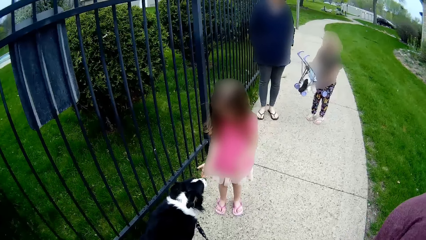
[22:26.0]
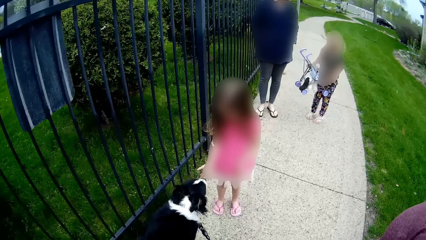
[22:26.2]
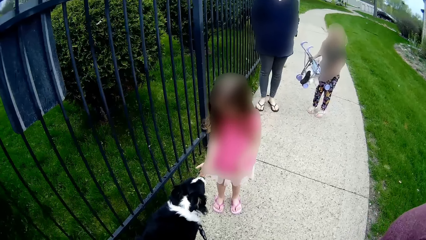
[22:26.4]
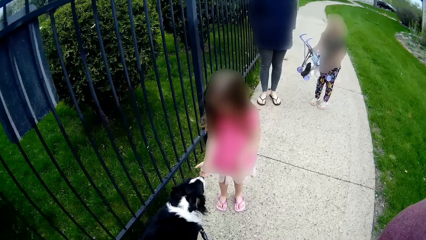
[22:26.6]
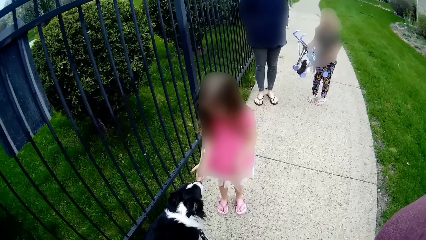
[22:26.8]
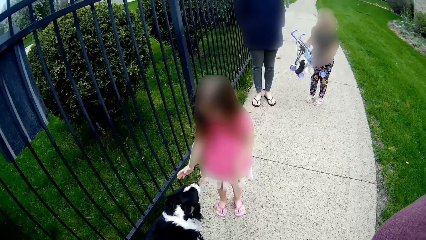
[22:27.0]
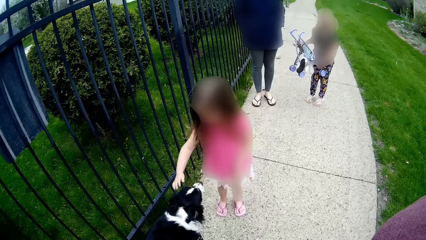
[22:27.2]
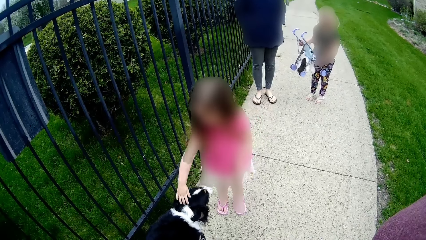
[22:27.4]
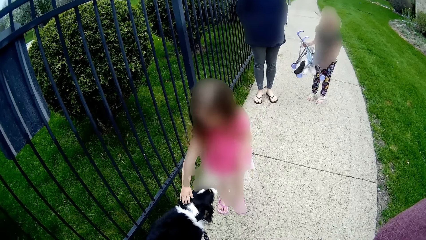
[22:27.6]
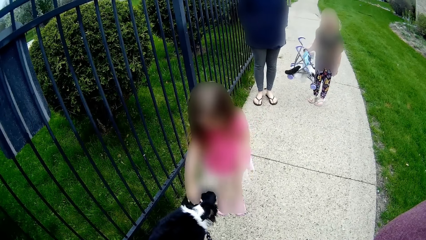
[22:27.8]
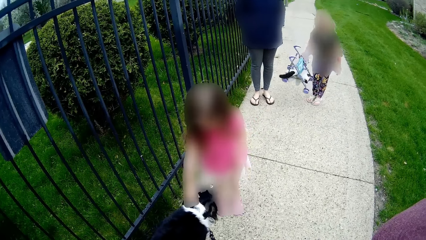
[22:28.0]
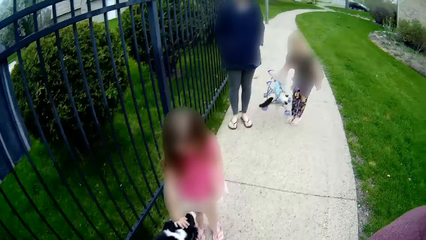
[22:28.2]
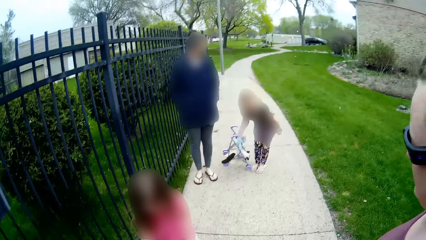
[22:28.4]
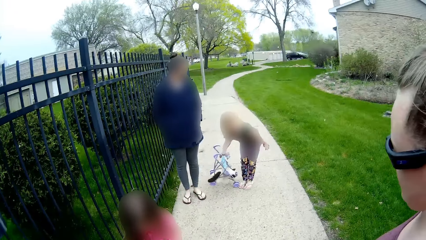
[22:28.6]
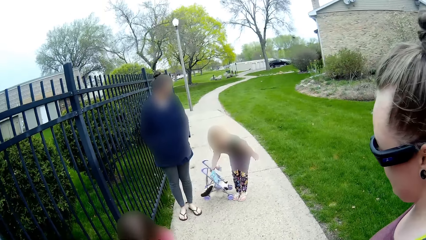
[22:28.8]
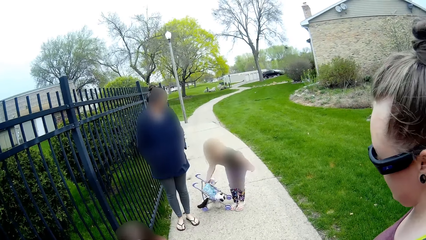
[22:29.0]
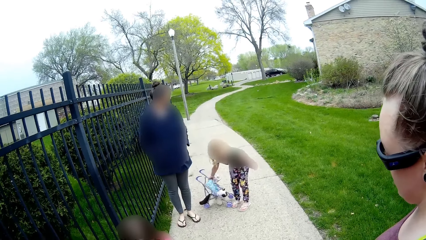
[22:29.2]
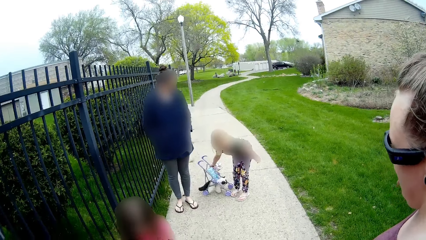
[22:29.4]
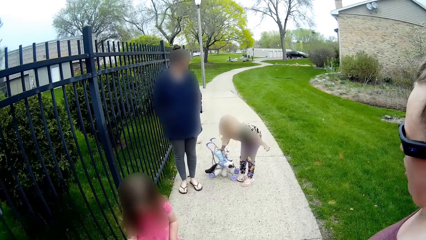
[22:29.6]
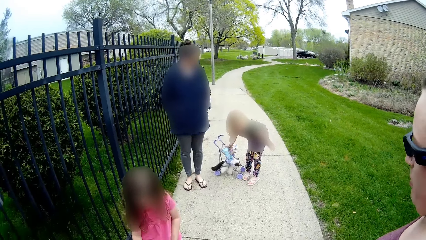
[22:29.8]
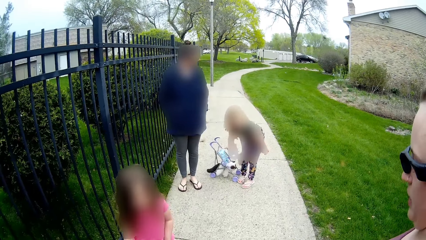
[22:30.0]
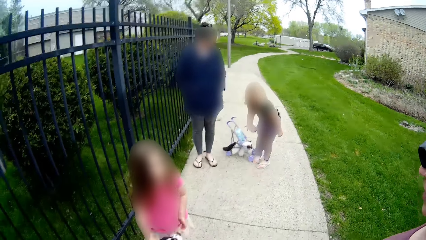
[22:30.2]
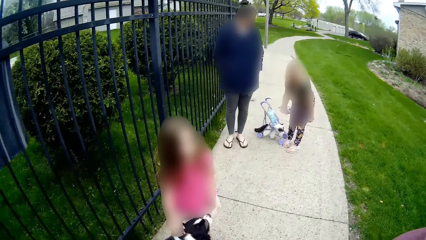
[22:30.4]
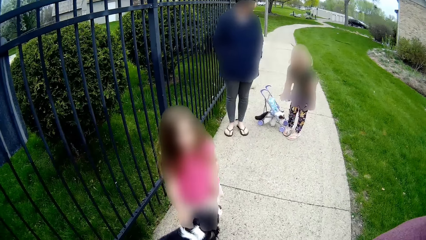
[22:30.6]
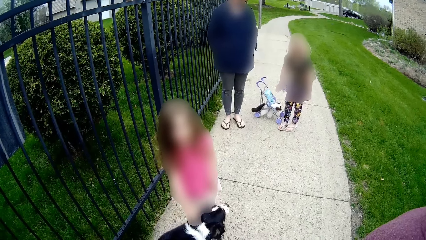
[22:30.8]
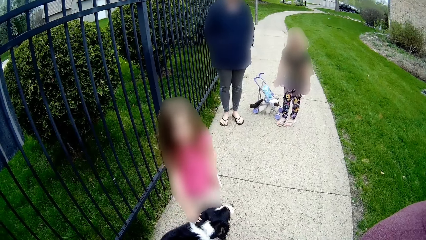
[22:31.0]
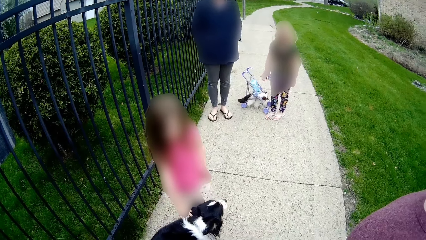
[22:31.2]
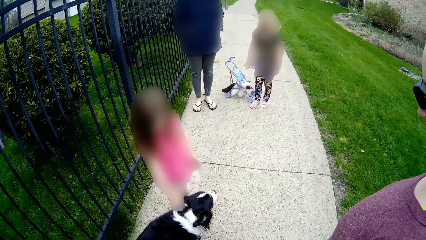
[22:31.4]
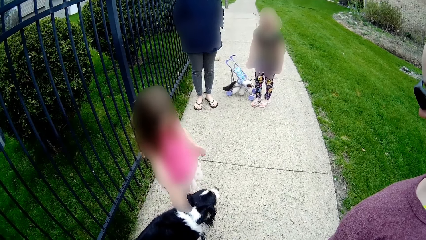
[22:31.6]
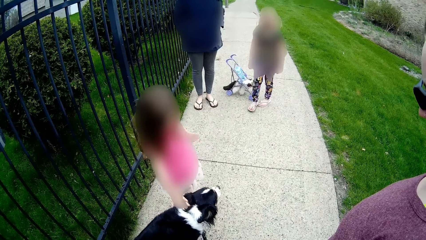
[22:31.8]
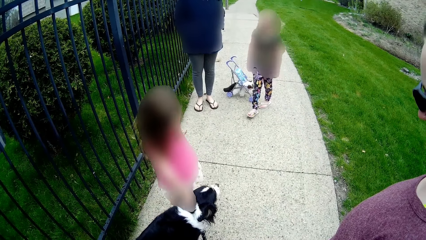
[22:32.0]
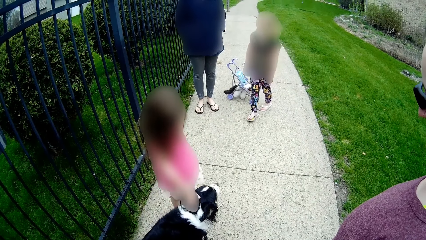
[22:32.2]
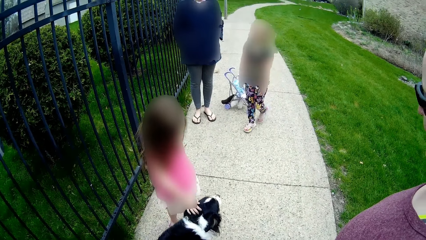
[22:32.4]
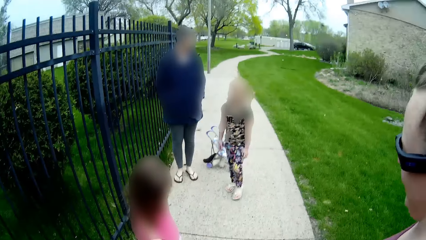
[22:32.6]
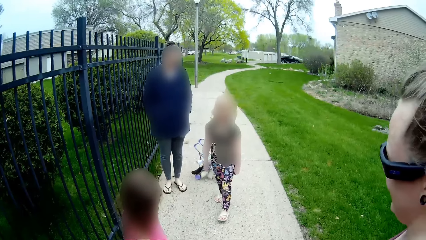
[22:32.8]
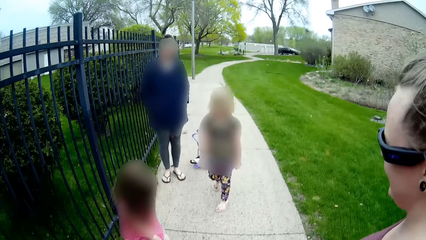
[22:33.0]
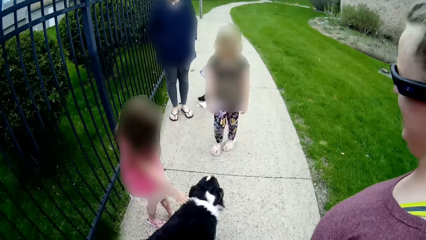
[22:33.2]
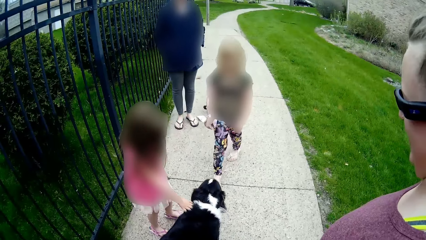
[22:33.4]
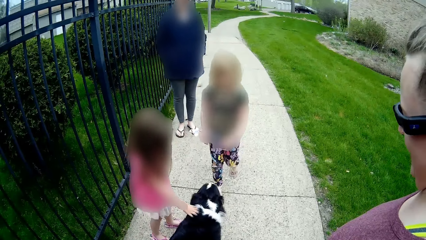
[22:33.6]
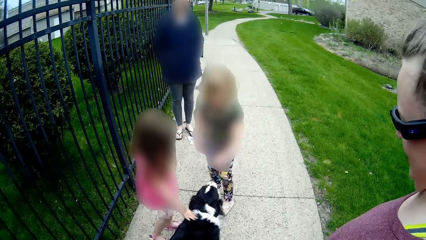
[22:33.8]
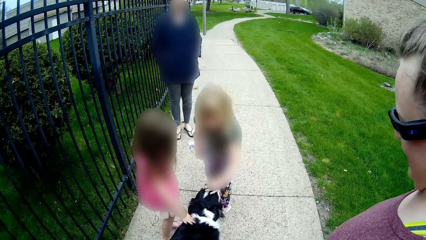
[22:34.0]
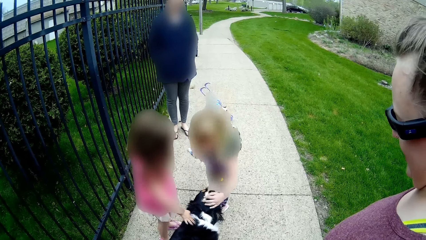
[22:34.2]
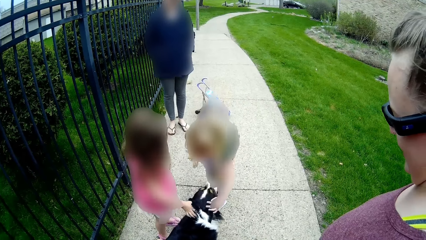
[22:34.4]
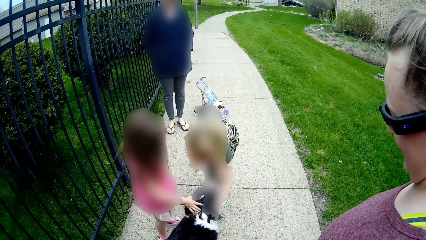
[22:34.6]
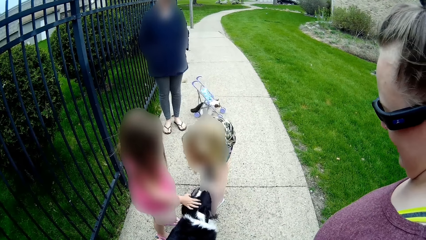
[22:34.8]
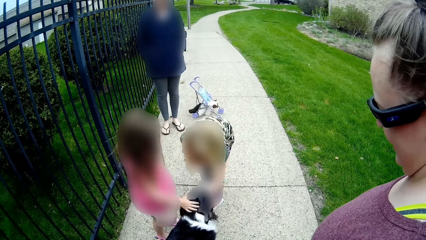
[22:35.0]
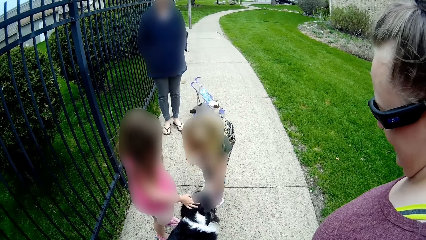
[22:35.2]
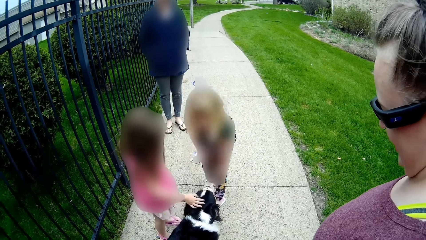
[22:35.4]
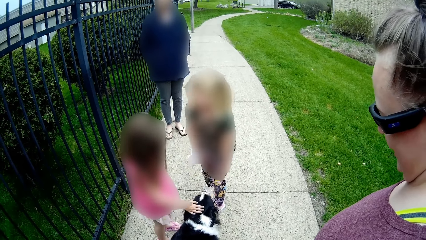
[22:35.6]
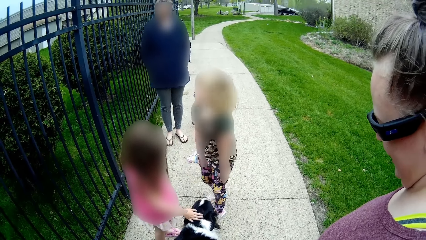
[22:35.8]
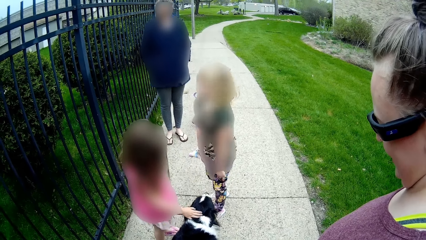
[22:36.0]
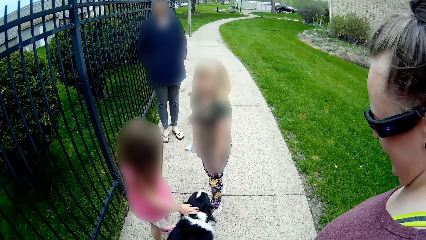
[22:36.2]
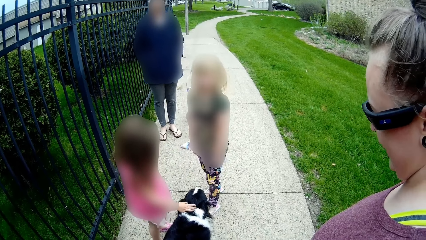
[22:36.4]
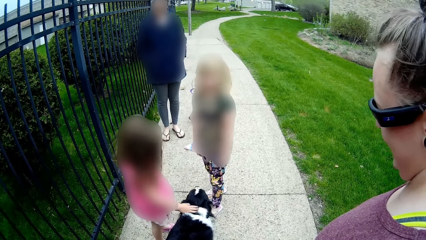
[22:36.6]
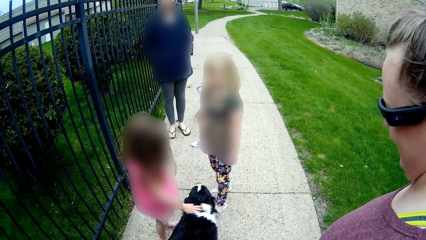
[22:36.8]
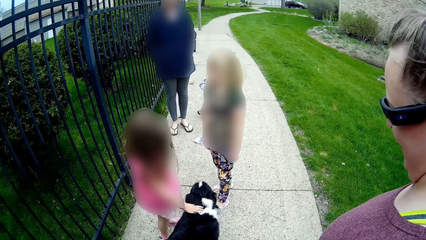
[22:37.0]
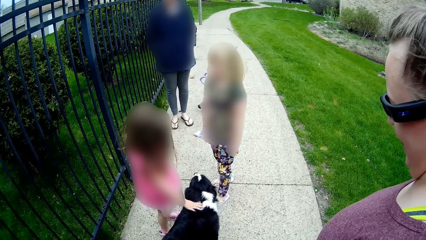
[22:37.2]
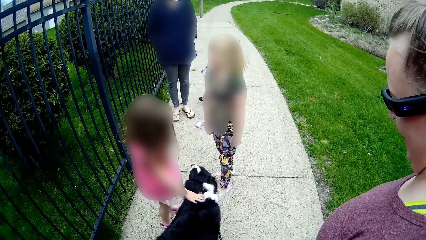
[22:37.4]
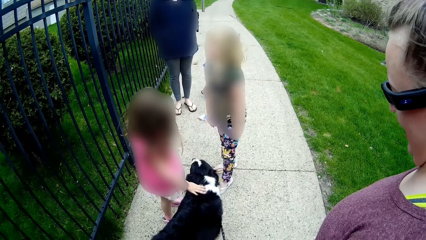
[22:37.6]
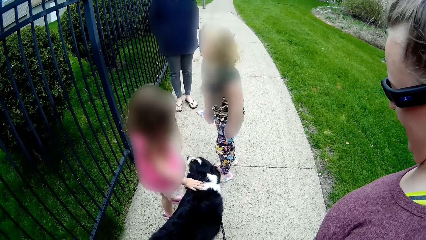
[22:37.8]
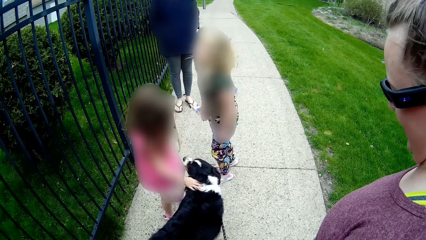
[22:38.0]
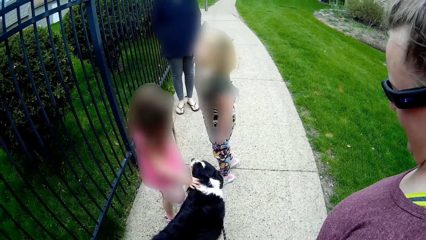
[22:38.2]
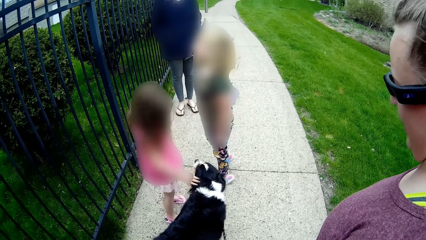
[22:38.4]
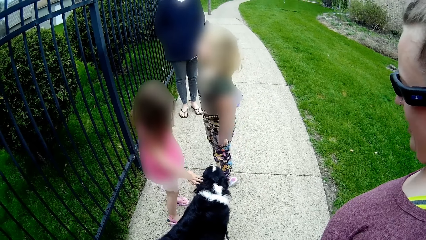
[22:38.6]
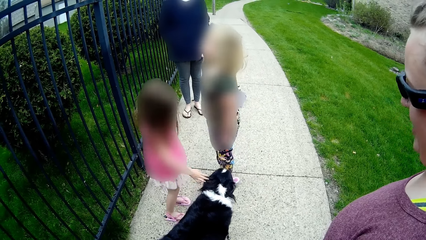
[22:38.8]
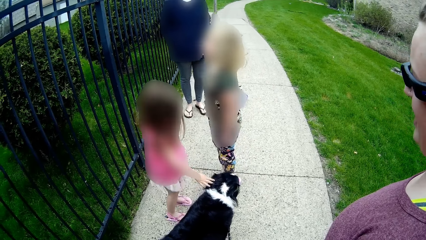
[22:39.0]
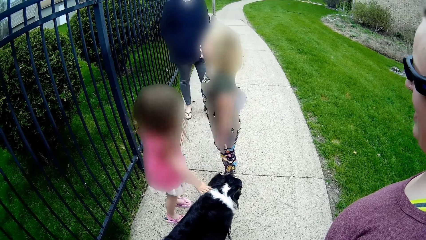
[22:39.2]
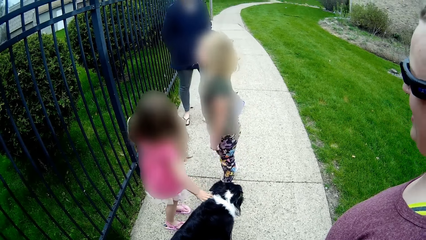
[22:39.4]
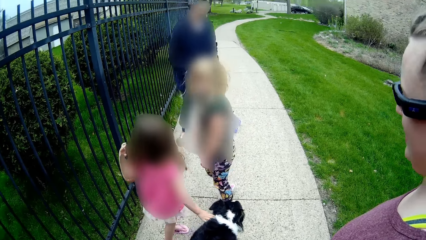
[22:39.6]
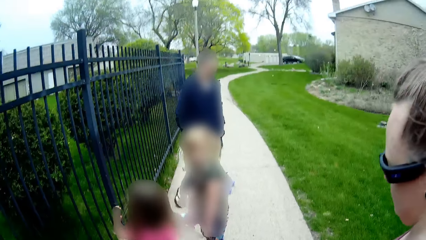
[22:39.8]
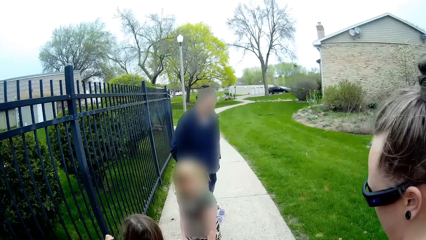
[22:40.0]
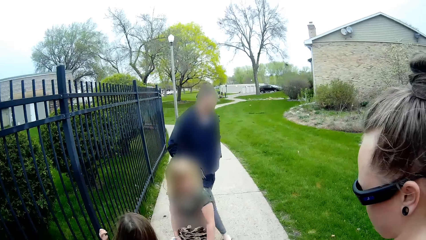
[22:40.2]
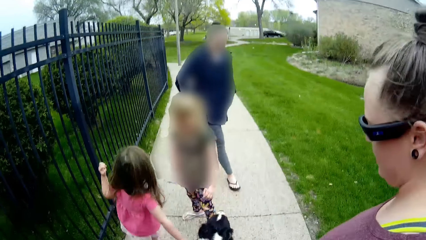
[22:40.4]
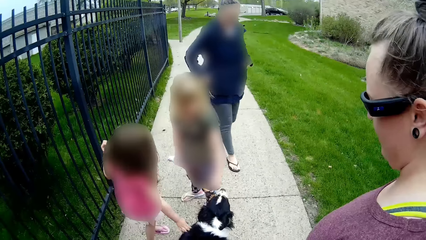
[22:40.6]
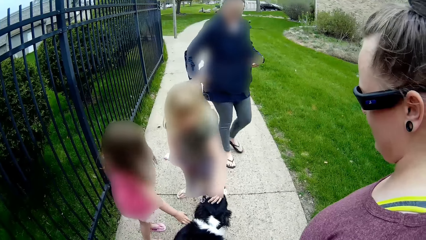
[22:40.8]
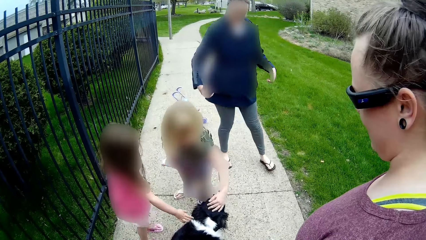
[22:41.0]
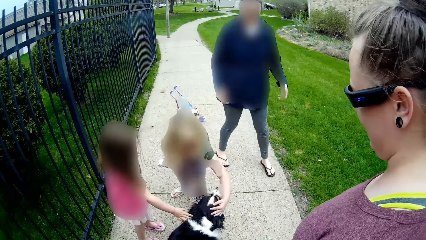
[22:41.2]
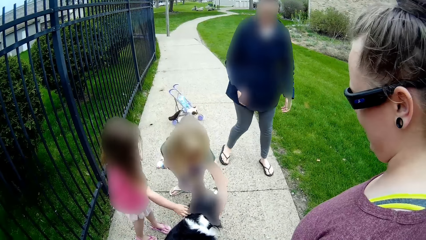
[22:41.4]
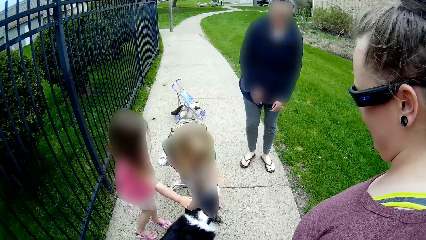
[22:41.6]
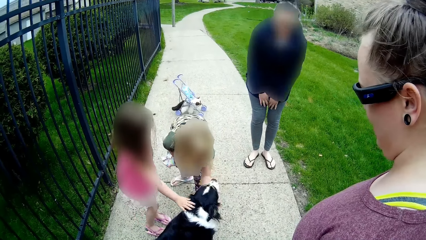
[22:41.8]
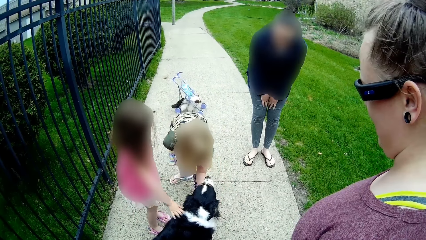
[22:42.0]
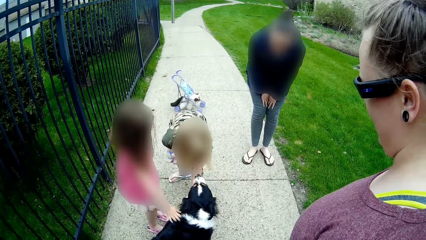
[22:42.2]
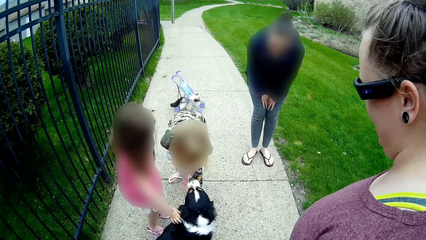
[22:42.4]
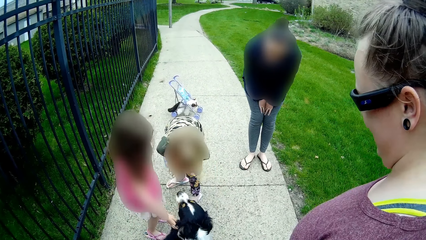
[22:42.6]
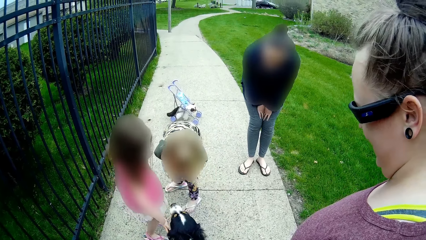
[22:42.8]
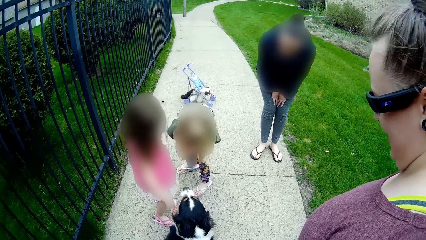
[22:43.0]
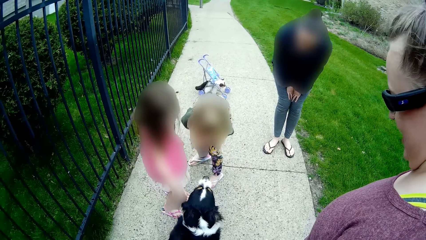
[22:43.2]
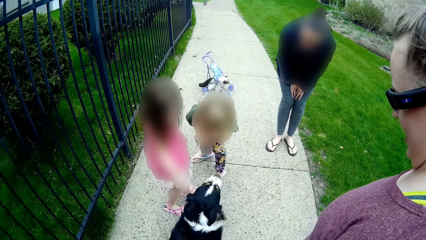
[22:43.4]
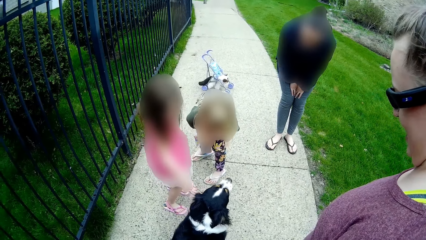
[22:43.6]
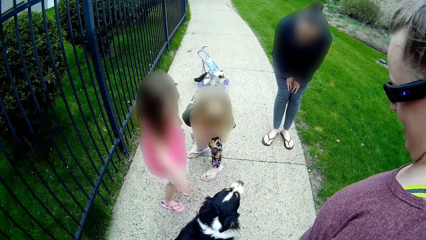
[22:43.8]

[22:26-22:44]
The girl pets the dog. Another girl drops a baby pusher on the ground. The camera wearer interacts with the other girl. The other girl pets the dog.
